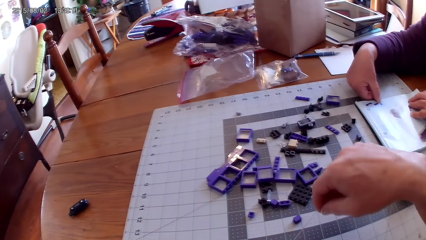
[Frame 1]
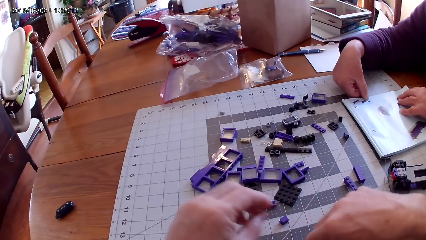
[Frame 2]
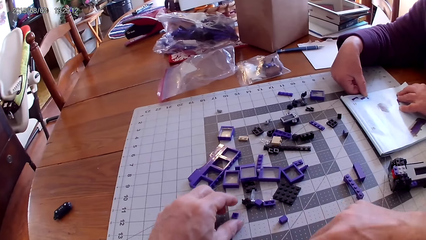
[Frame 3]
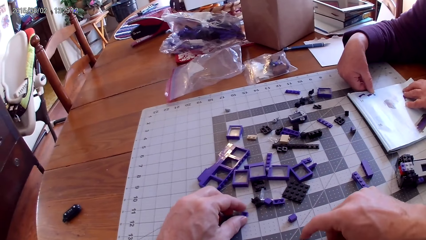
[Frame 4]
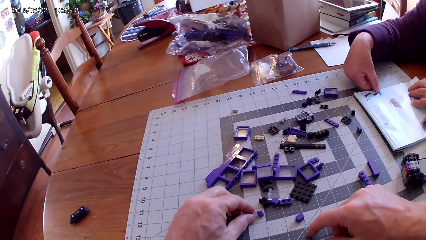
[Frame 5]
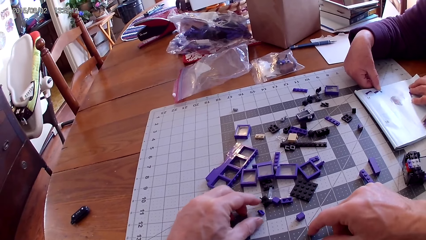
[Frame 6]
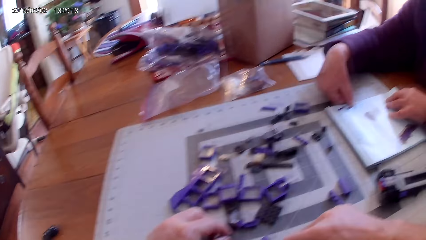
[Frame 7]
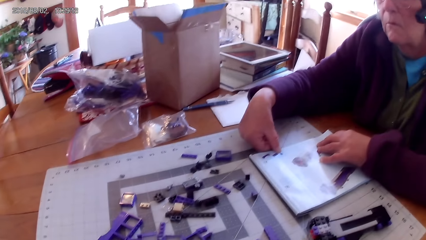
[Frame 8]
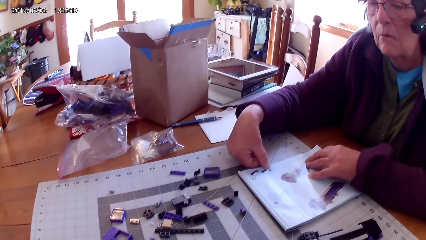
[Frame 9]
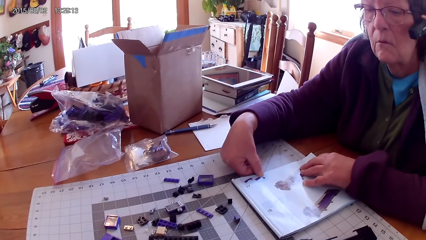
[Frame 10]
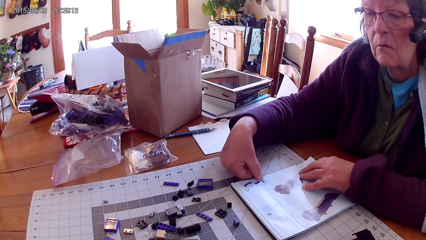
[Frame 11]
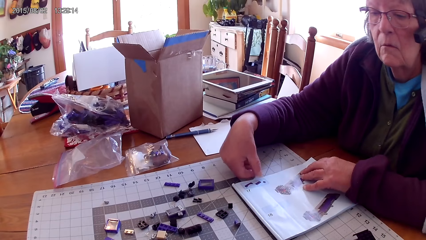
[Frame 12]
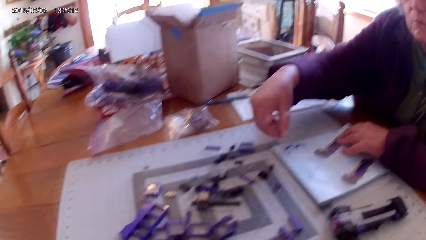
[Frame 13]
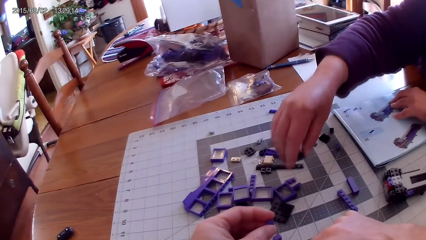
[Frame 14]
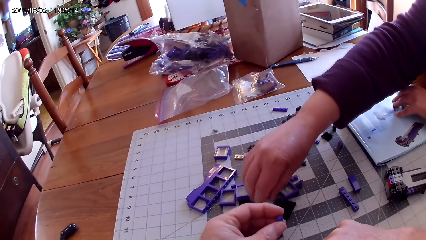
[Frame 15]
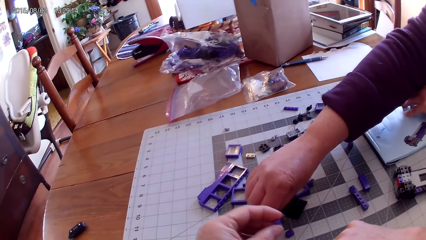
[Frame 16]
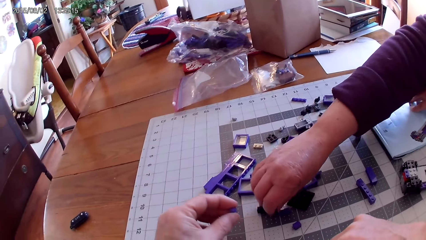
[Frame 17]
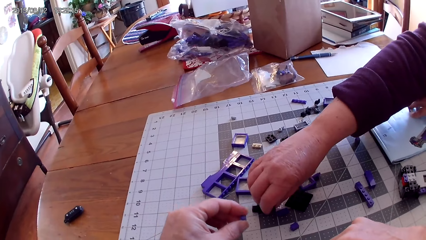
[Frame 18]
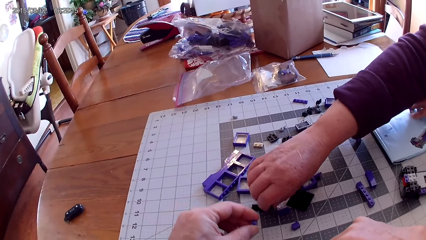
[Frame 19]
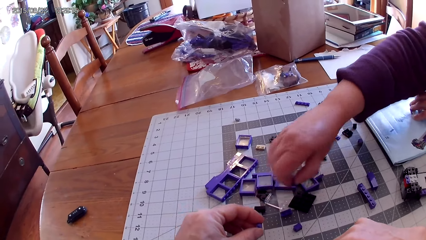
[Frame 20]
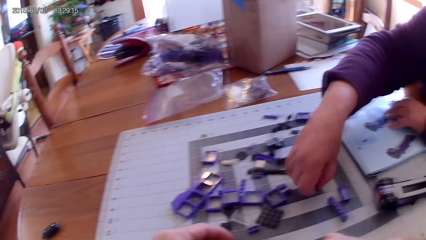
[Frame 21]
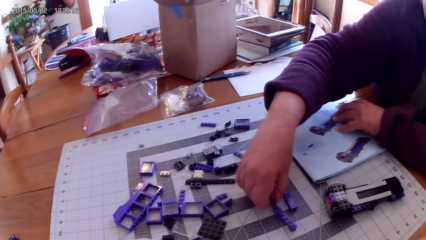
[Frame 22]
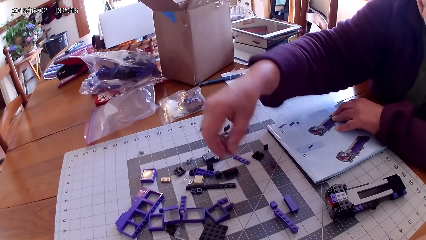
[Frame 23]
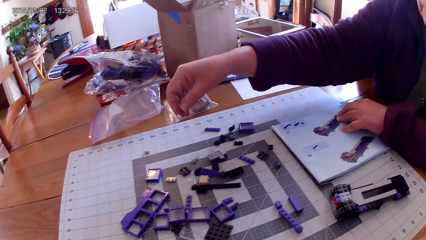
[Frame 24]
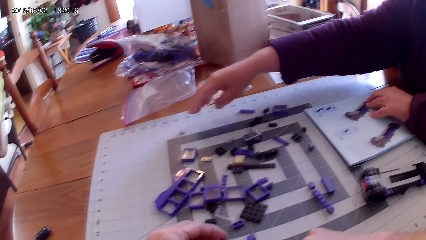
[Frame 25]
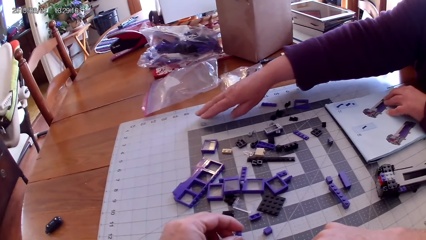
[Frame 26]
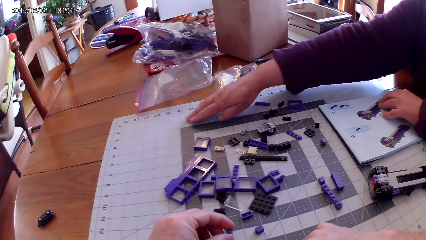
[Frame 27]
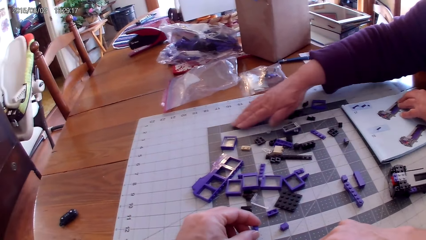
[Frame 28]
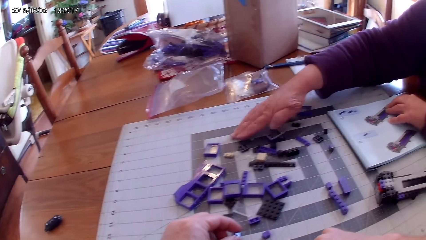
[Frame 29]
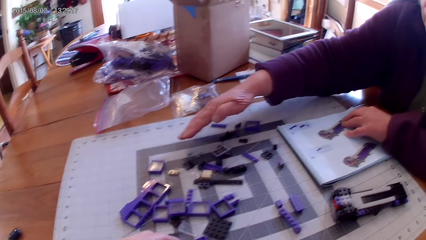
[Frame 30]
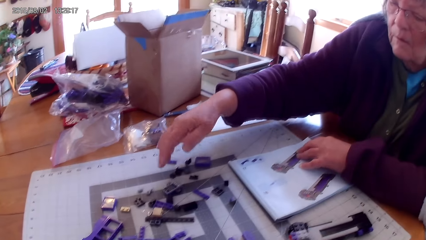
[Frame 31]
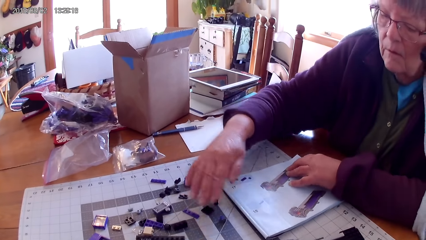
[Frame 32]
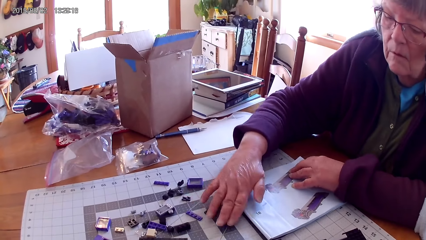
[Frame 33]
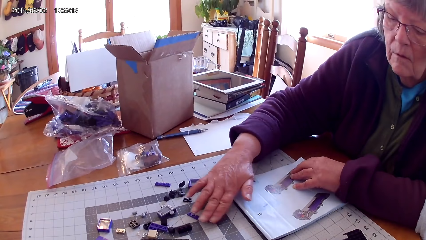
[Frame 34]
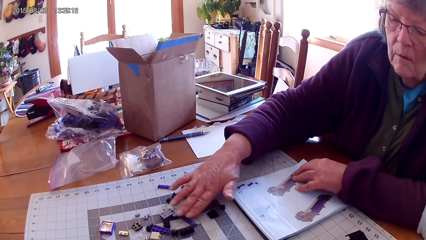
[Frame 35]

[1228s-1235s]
The camera wearer takes spare parts on the table. They hold a plastic. A woman takes a spare part. The woman puts the spare part aside. The woman arranges spare parts on the table.

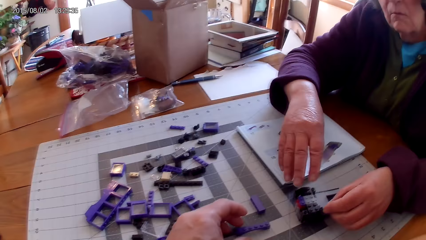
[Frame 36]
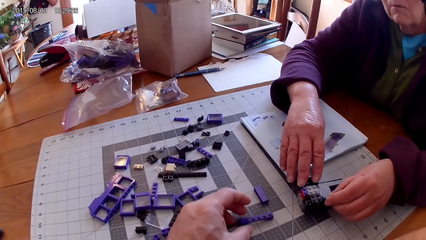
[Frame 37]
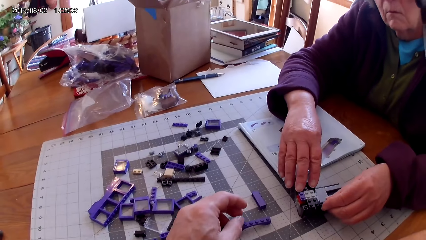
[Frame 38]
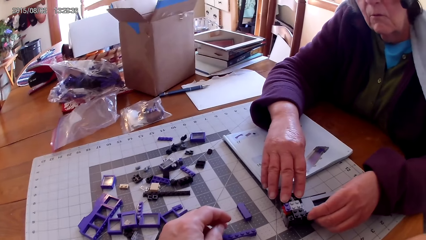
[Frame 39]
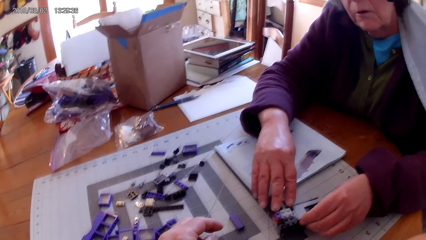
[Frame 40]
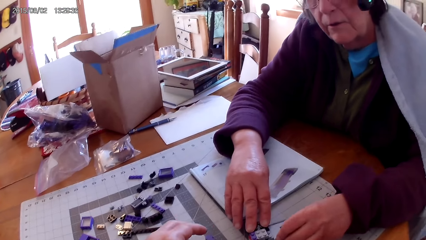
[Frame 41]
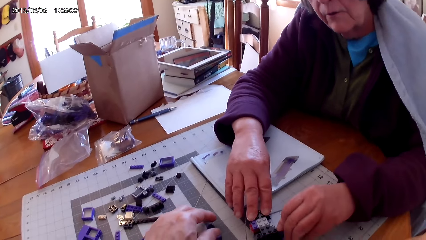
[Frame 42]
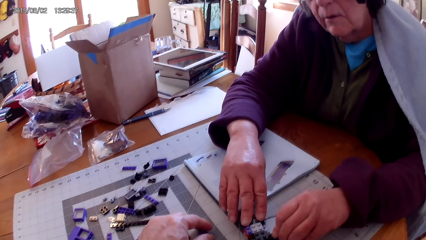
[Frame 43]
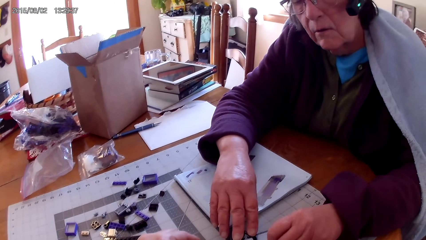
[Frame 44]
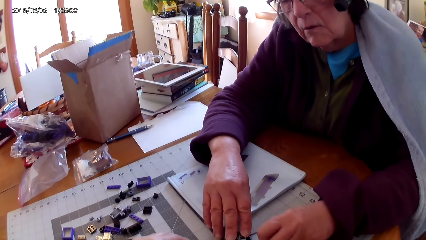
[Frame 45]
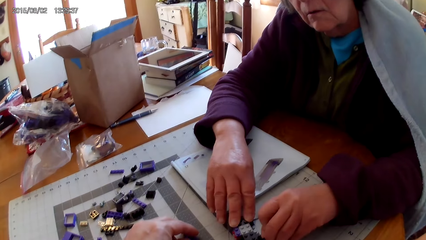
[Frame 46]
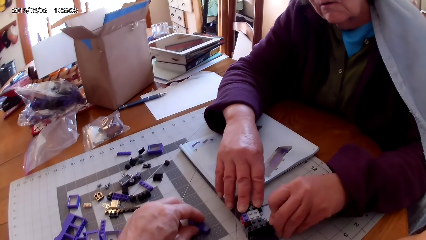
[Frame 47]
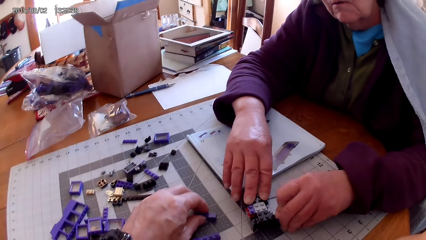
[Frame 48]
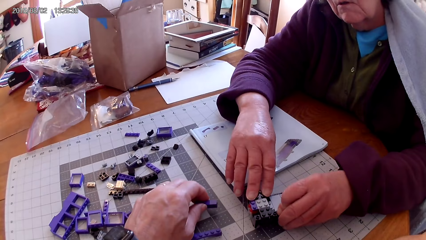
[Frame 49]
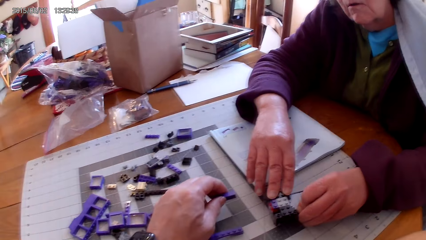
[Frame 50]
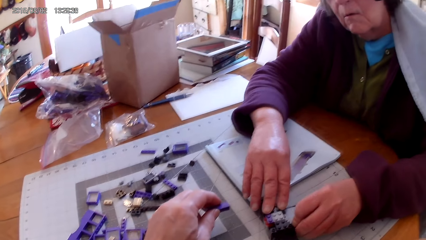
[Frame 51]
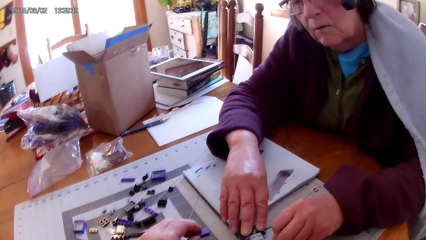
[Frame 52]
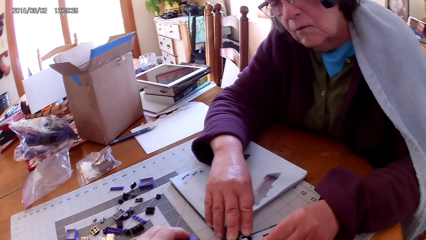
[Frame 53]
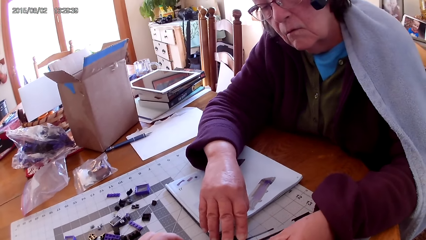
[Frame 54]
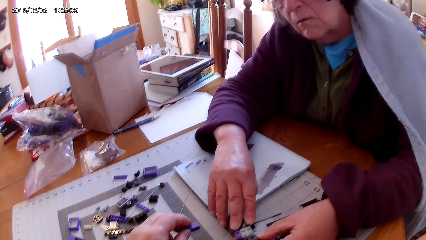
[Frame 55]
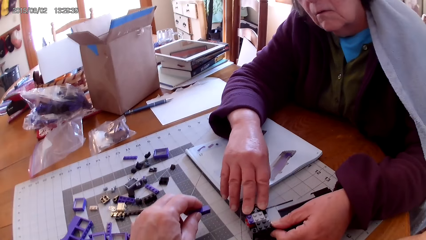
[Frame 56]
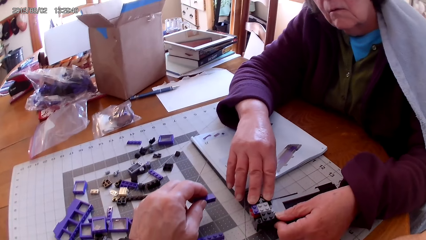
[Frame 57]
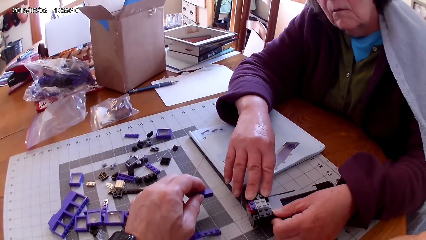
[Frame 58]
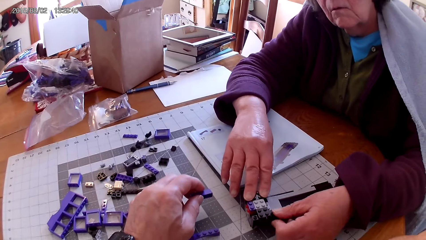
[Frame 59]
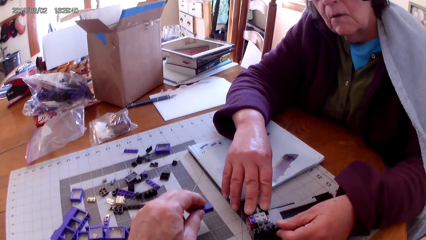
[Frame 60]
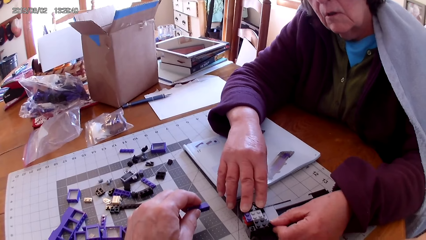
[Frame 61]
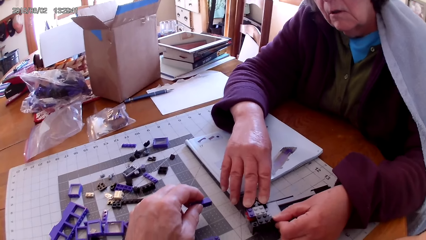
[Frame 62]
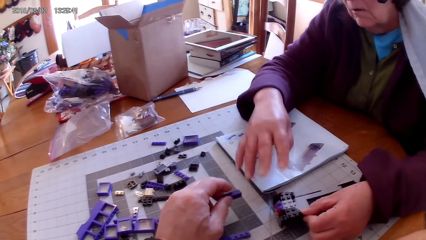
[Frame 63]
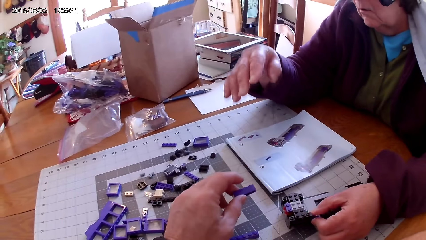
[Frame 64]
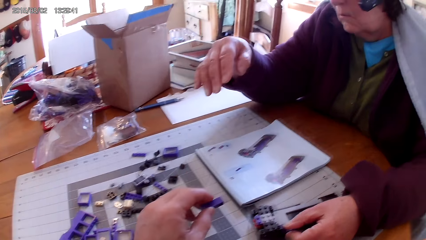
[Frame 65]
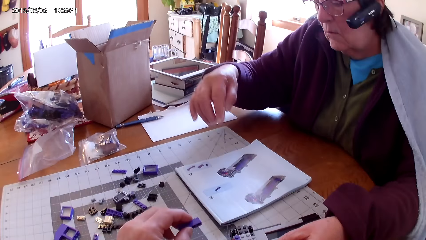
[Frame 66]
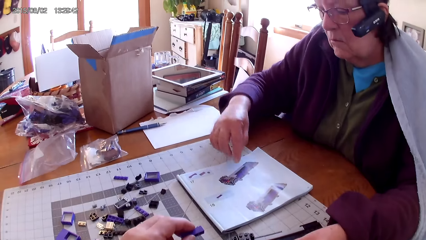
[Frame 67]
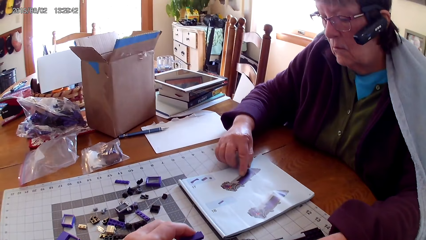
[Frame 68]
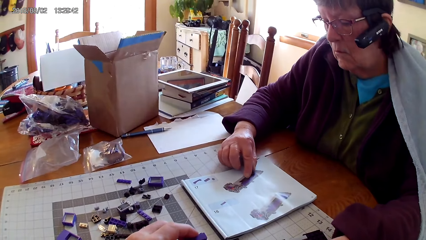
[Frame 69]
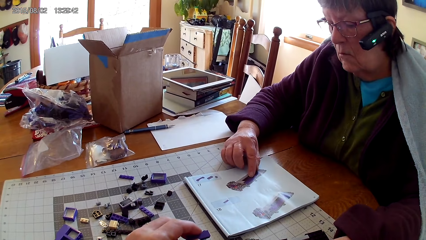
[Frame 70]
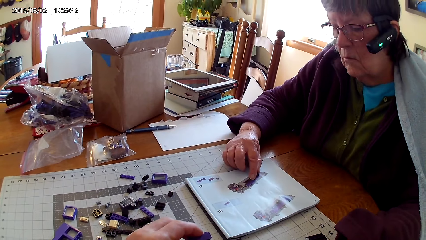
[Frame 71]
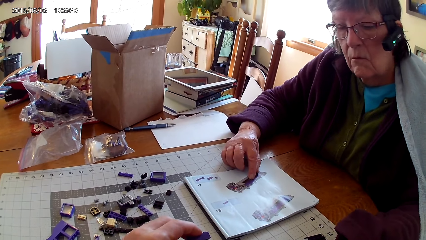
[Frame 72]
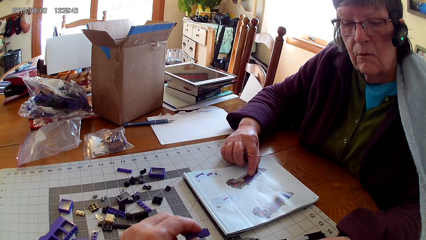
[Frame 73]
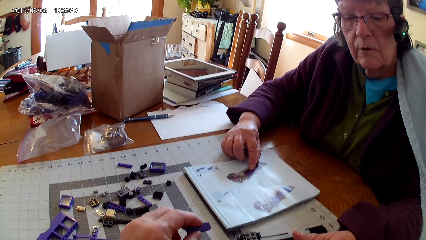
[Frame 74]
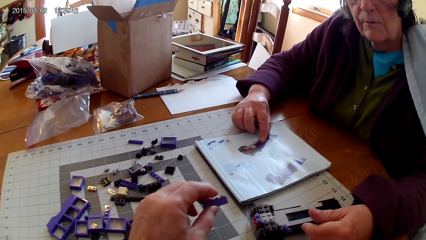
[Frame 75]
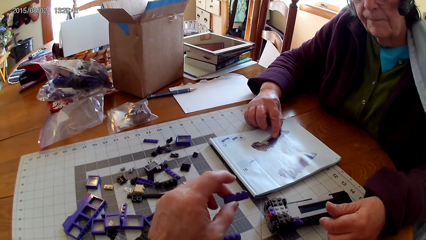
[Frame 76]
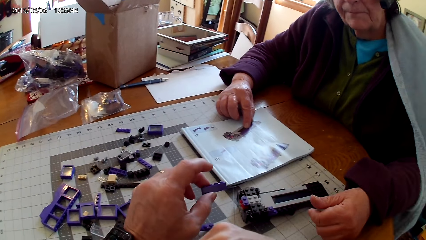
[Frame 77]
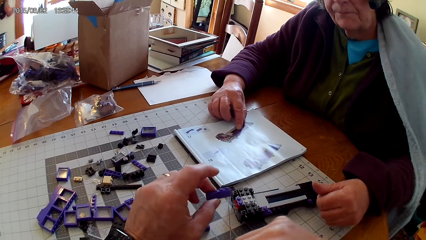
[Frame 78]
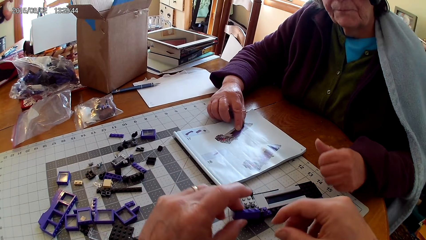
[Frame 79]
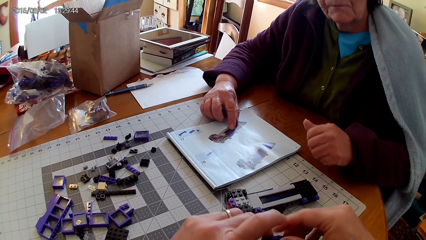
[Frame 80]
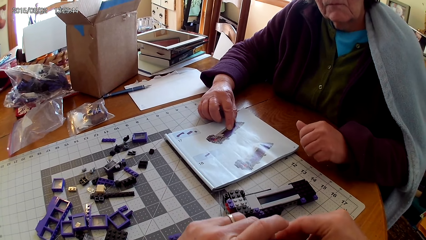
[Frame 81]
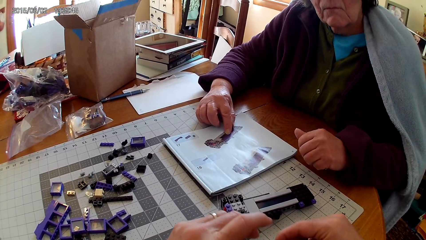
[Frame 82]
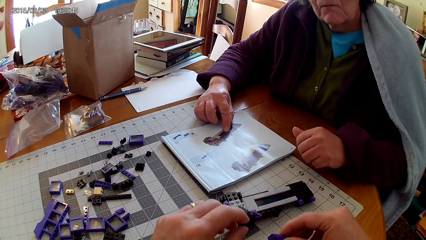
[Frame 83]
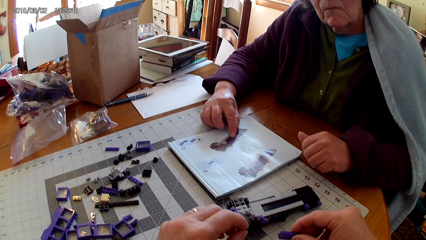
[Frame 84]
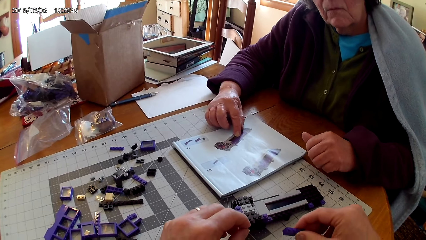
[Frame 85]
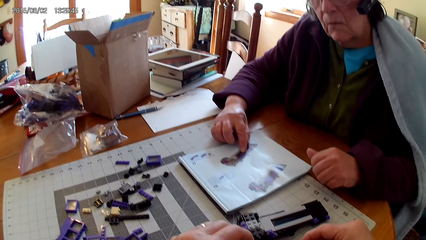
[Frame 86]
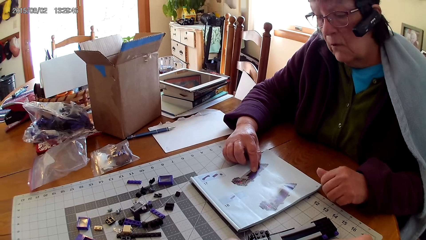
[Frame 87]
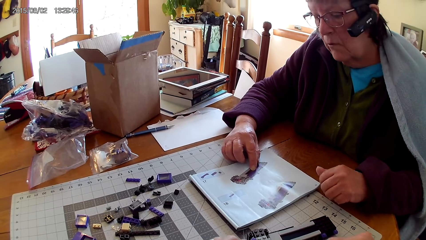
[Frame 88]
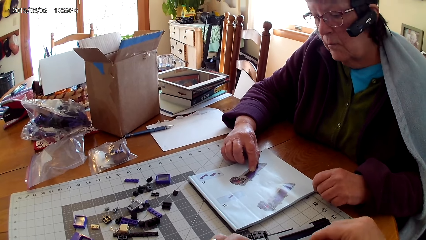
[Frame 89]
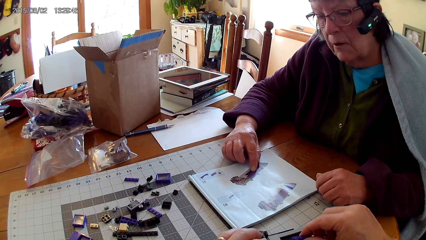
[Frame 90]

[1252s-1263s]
A woman puts the spare part aside. The camera wearer touches spare parts. The woman attaches a plastic on the other plastic. The woman makes something. The camera wearer picks up a plastic. They touch a spare part. The woman raises a hand. The woman points at a picture in the manual. The camera wearer touches the spare part with the right hand. The woman removes a hand from something.
